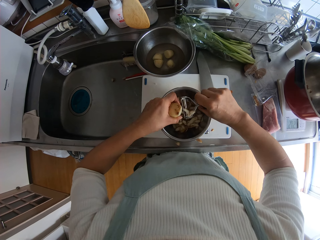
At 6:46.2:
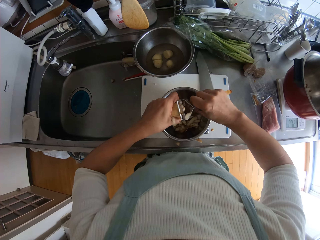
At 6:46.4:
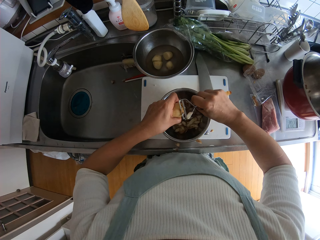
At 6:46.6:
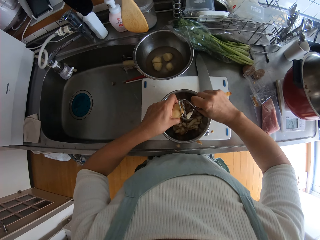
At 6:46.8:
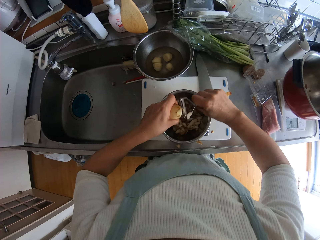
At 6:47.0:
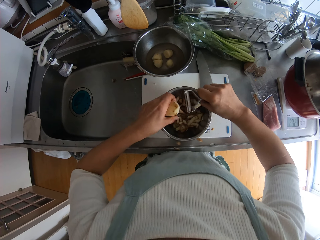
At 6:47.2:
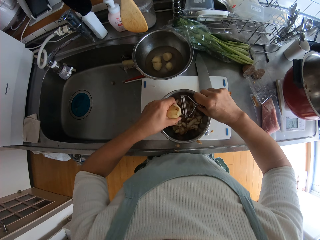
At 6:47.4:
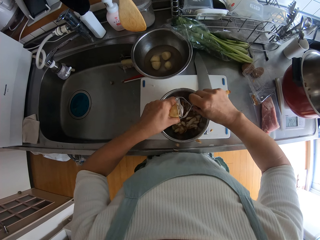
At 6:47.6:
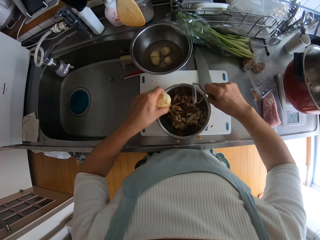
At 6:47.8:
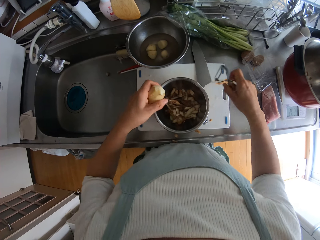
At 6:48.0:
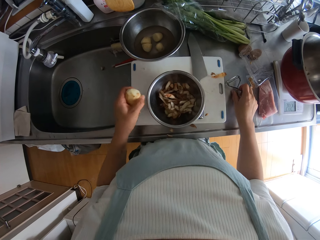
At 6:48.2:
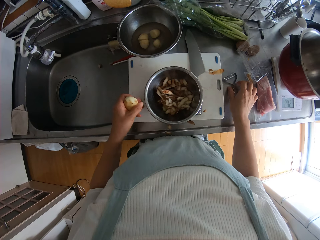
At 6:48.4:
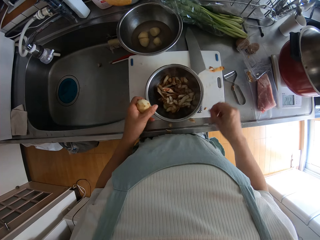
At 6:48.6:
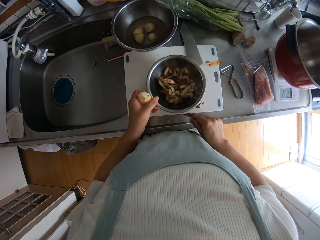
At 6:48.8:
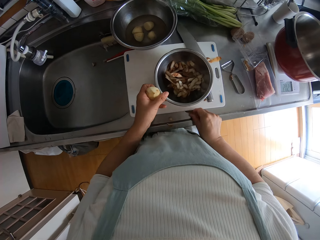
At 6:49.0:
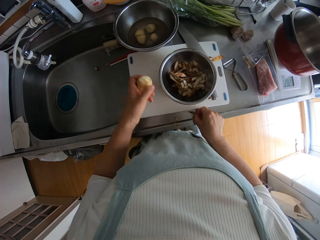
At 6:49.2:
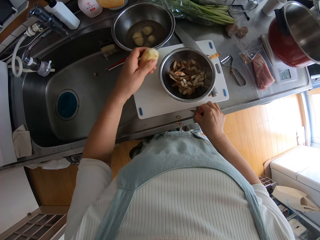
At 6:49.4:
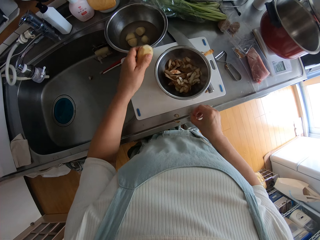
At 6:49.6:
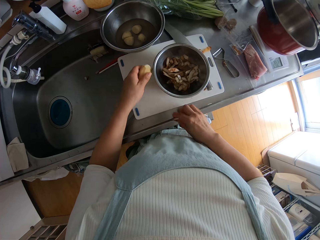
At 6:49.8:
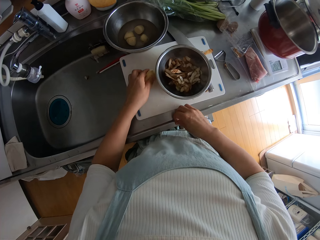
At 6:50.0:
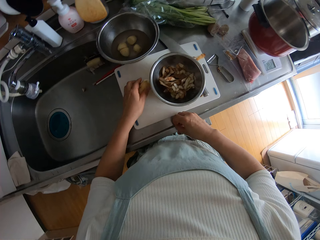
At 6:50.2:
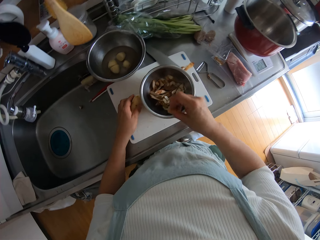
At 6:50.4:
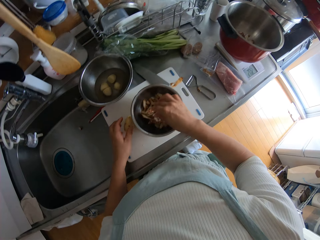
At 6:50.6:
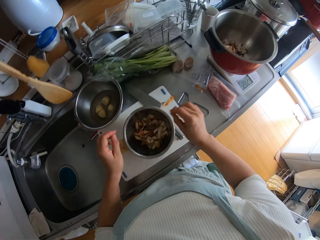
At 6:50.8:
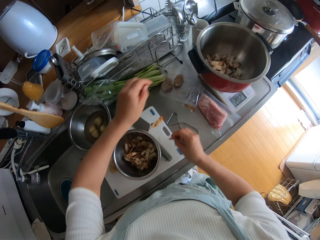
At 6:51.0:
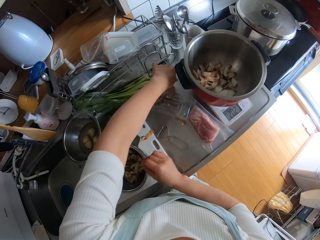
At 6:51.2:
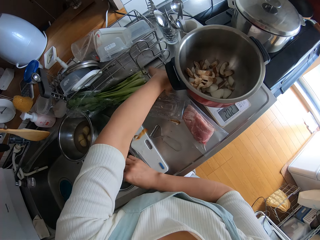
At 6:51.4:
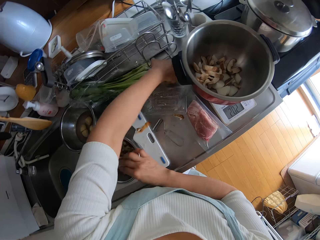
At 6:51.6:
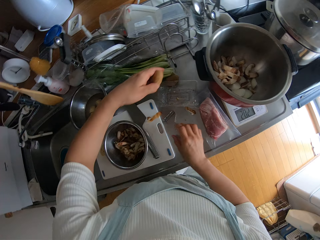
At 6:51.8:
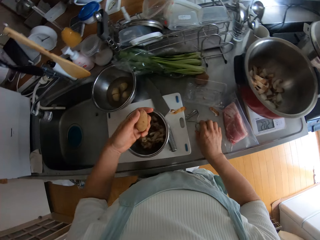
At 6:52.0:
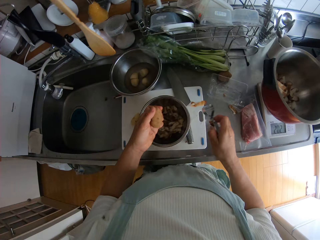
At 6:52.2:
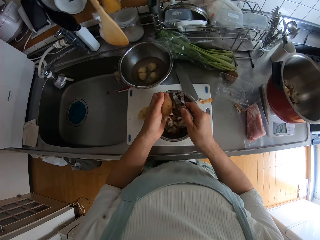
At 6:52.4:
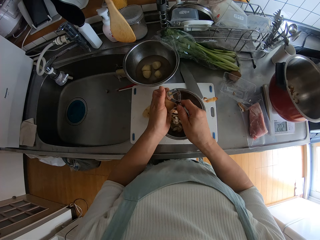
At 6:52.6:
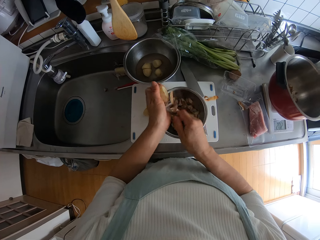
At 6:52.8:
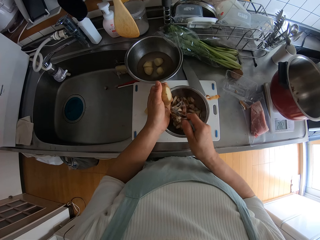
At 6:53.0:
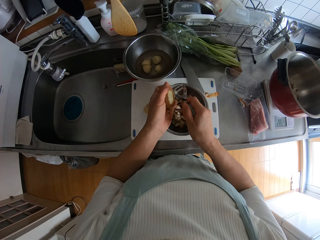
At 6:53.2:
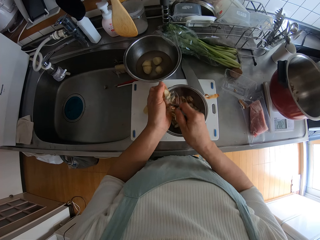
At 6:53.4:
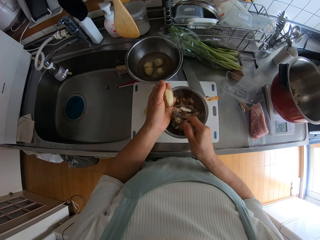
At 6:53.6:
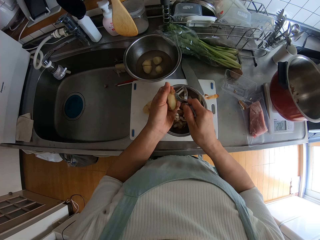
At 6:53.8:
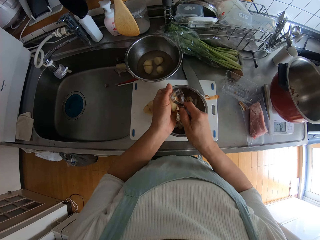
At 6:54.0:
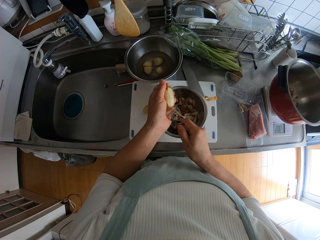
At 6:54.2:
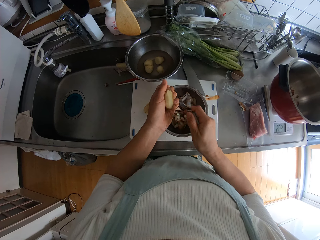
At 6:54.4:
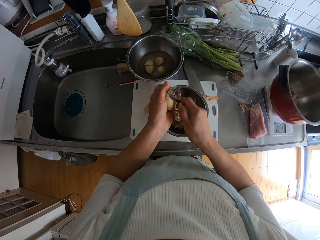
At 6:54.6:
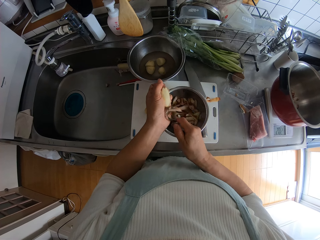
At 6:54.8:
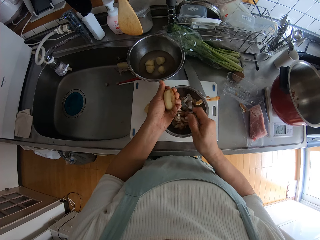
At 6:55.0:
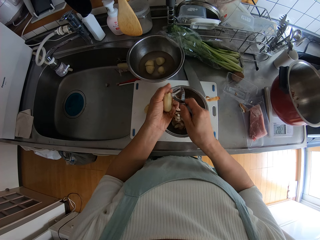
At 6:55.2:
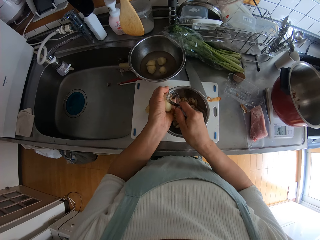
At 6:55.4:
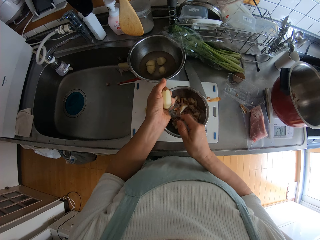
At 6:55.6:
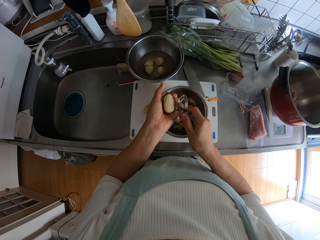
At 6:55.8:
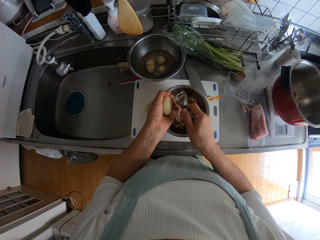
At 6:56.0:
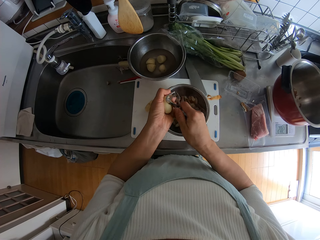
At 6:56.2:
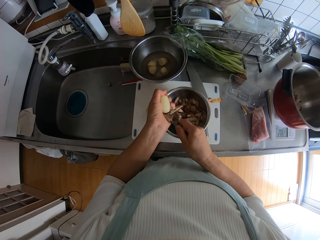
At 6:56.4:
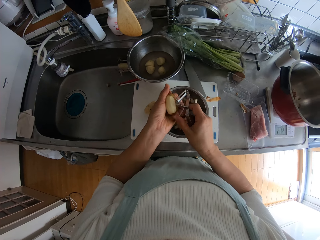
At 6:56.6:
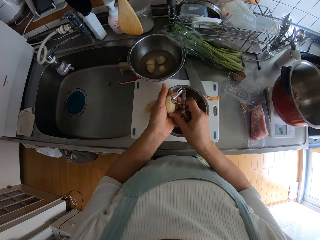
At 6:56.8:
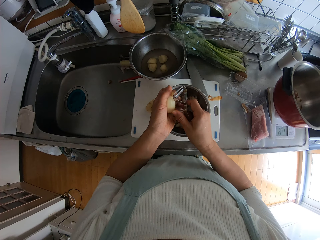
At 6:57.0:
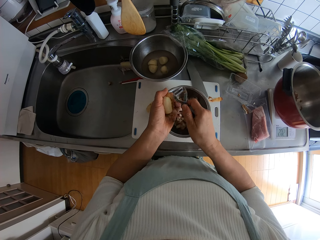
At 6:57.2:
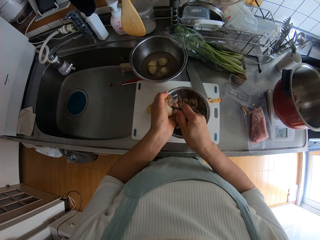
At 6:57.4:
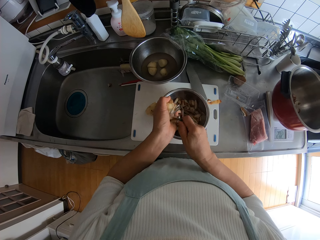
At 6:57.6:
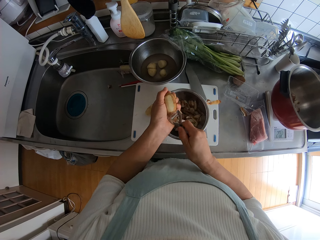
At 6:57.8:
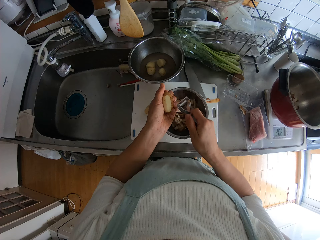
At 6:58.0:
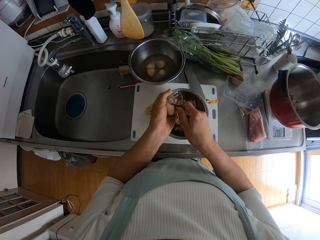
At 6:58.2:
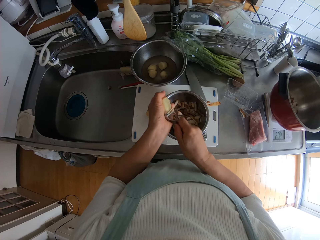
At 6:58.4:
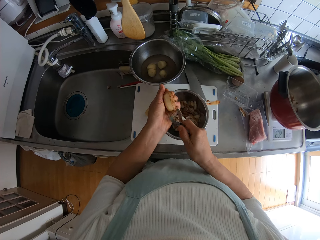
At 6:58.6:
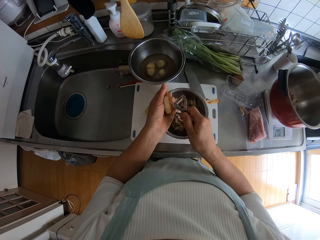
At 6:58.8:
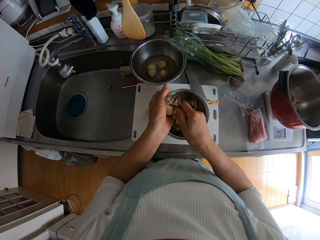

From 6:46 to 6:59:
The camera wearer drops the potato peeler on the countertop. She moves the stainless bowl with the potato skin on the chopping board with her left hand. She picks up the potato skin on the countertop with her left hand. She drops the peeled potato on the chopping board. She drops the potato skin into the stainless bowl with the potato skins on the chopping board. She picks up an Irish potato from the countertop with her left hand. She picks up the potato peeler from the countertop. She peels the skin of the potato into the pack with the potato peeler.

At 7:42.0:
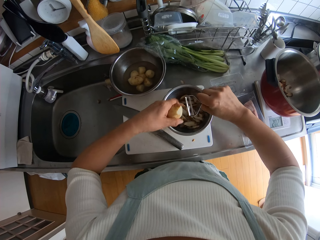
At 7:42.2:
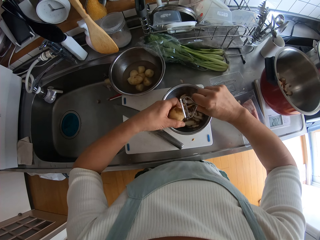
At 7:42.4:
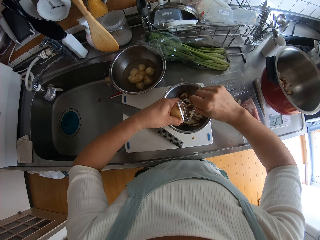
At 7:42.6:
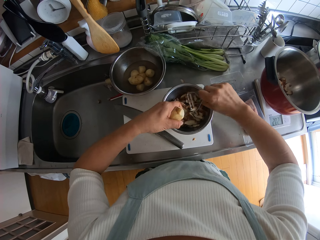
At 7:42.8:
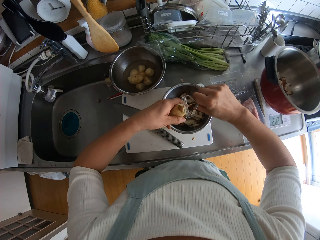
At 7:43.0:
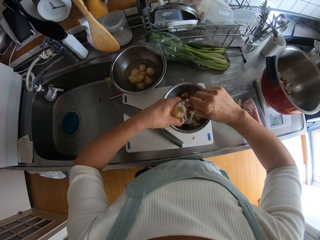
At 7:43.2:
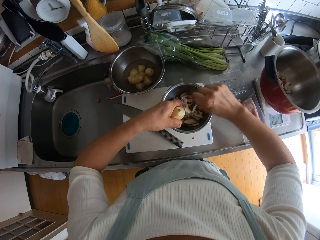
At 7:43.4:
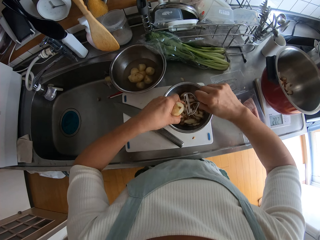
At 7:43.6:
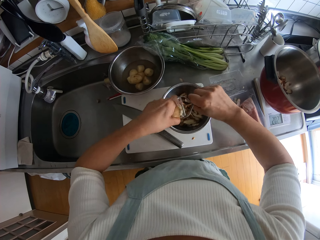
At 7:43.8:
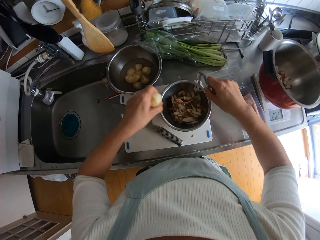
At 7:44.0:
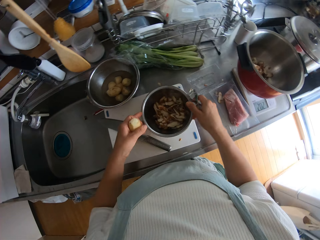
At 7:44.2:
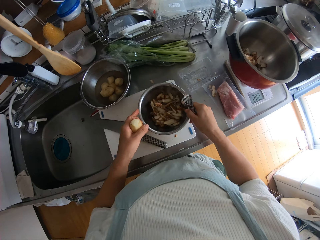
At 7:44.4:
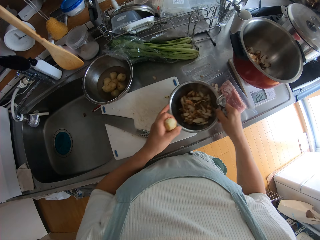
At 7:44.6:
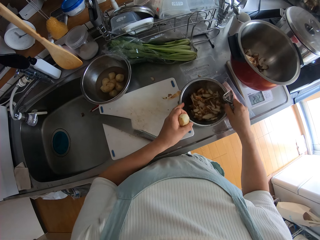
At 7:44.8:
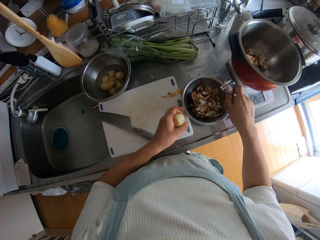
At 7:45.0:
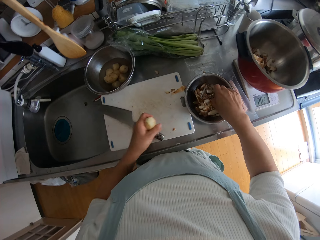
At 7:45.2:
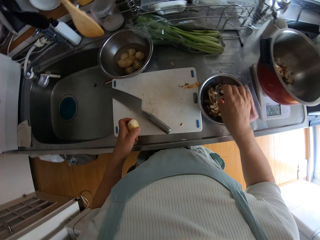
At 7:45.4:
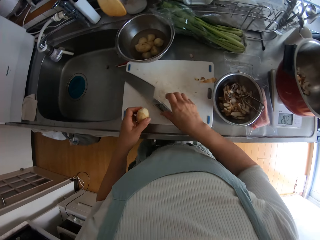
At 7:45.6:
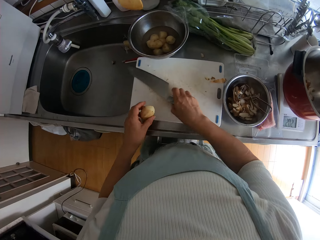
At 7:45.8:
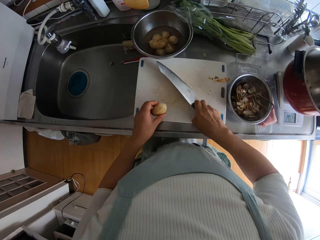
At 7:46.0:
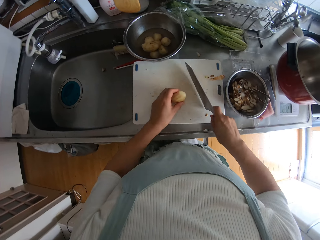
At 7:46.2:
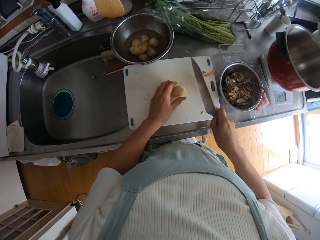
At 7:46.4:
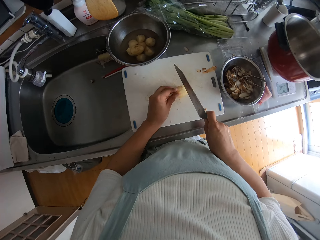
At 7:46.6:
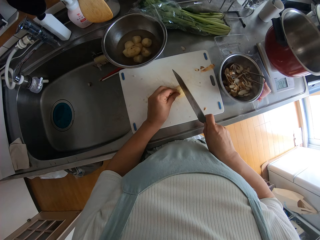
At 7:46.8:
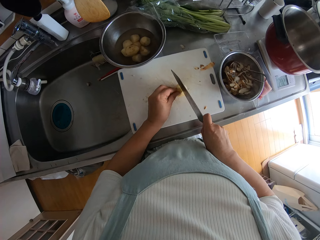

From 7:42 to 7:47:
The camera wearer moves the stainless bowl with the potato skin on the countertop. They drop the potato peeler in the stainless bowl of the potato skin. They pick up the knife from the chopping board. They place the peeled potato on the chopping board.

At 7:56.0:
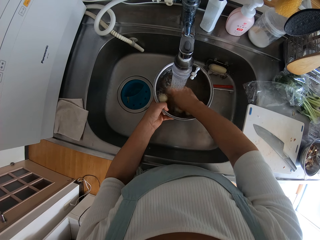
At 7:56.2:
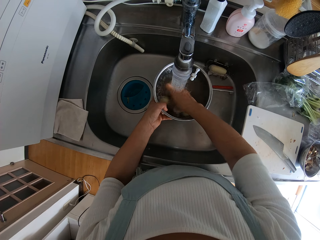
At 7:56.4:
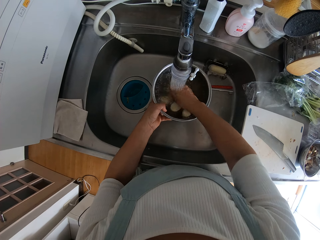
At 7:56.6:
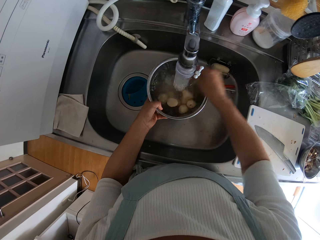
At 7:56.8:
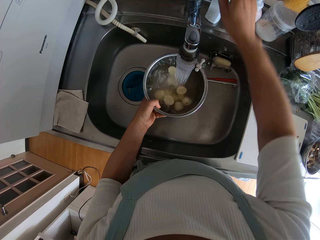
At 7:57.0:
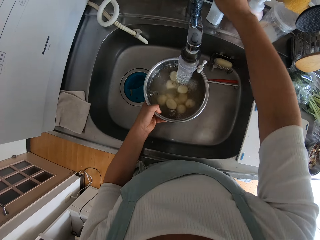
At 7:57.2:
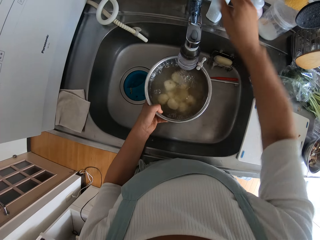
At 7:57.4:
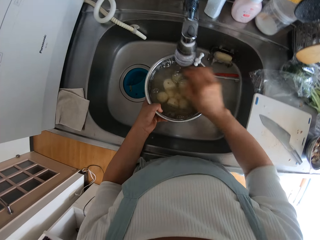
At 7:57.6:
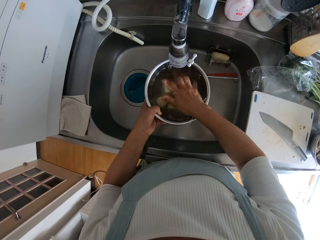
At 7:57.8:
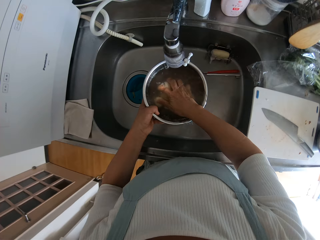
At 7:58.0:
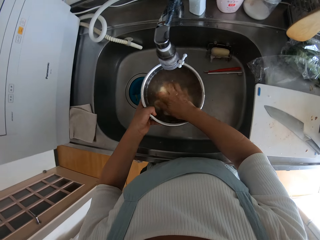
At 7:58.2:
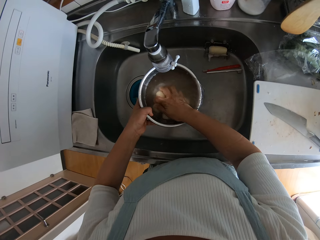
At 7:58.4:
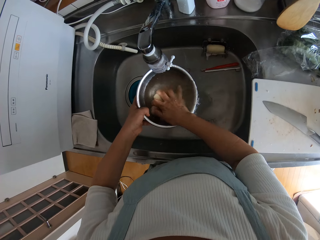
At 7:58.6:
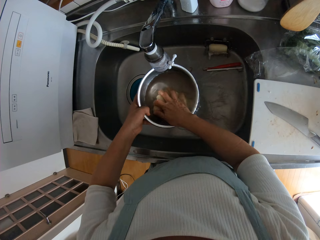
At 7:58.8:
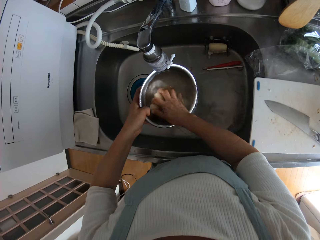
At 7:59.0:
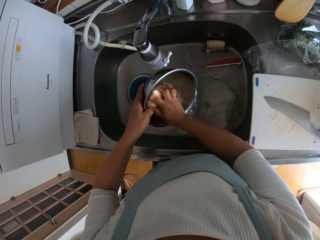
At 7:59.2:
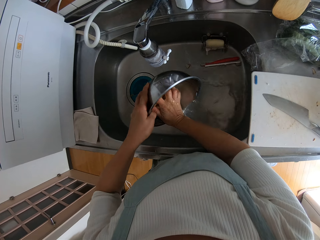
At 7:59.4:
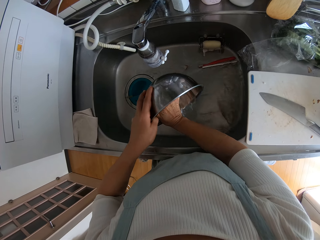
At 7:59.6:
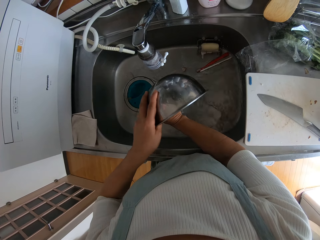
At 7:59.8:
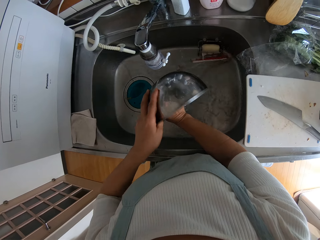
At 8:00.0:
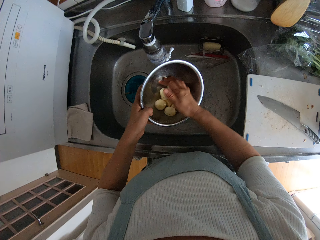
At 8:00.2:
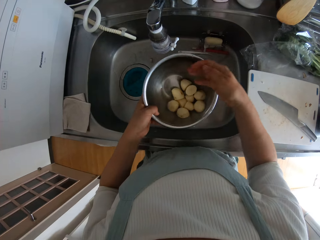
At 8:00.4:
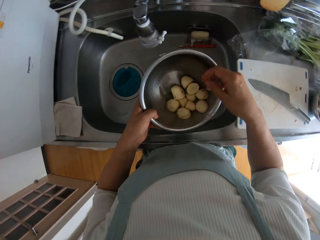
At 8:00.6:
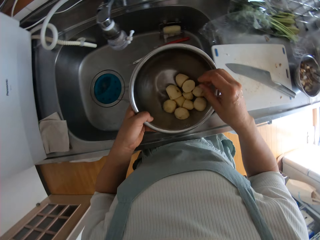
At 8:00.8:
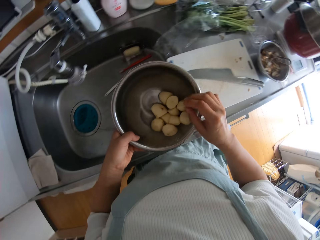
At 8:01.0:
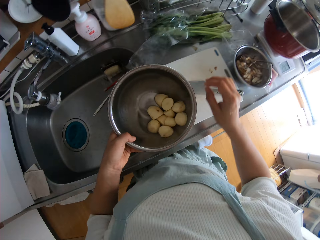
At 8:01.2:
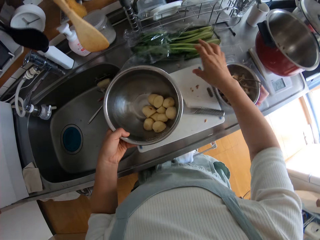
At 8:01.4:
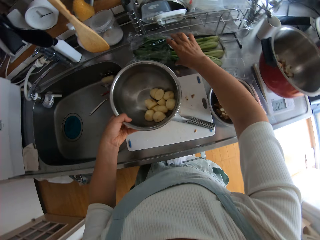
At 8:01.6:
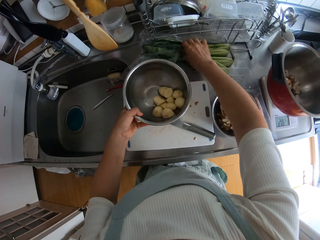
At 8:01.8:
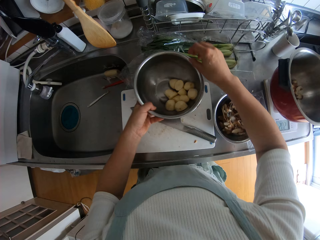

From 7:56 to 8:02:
The camera wearer closes the tap with her right hand. She holds down the potatoes in the stainless bowl. She pours the water inside the stainless bowl into the sink. She touches the nylon of vegetable on the countertop.
